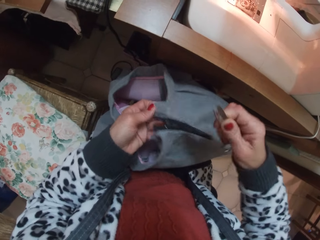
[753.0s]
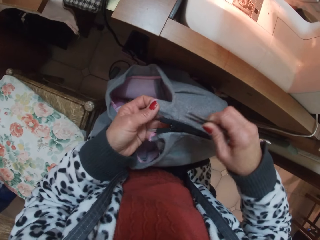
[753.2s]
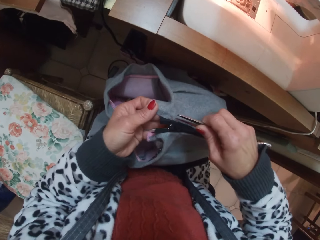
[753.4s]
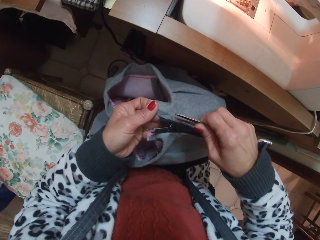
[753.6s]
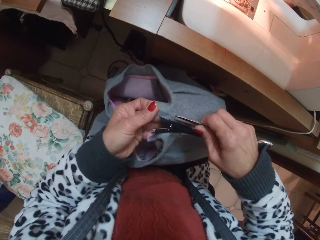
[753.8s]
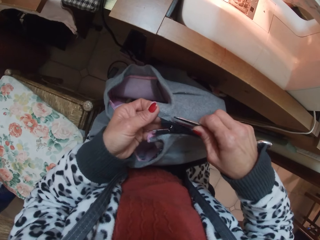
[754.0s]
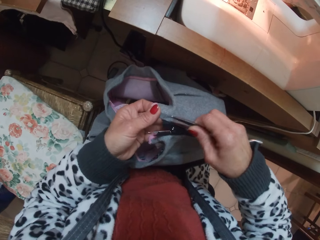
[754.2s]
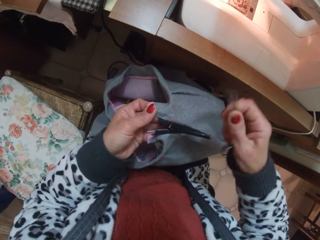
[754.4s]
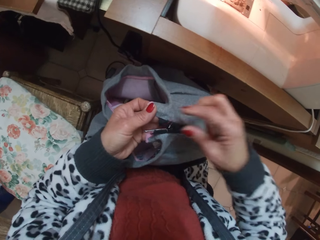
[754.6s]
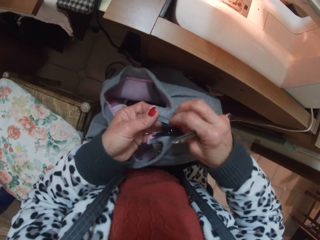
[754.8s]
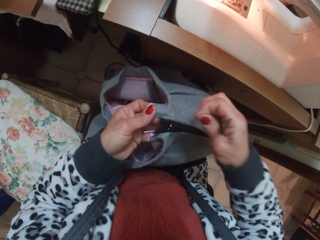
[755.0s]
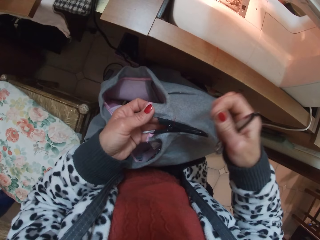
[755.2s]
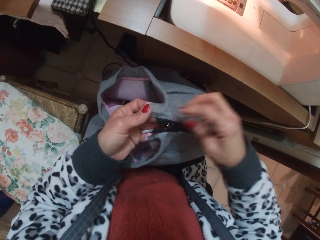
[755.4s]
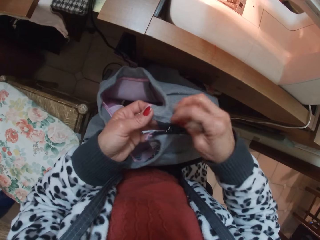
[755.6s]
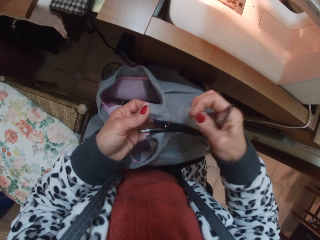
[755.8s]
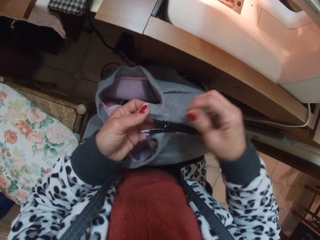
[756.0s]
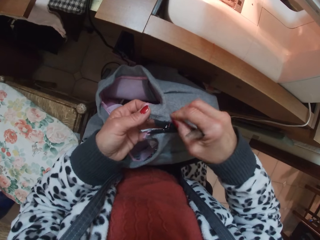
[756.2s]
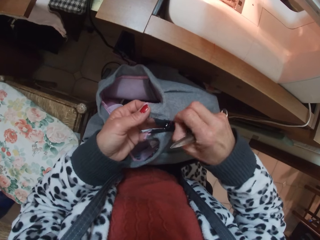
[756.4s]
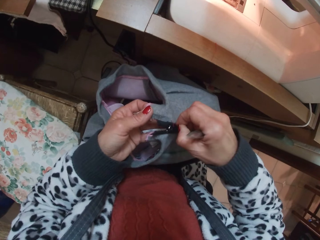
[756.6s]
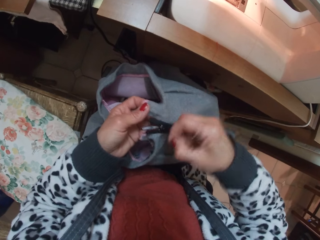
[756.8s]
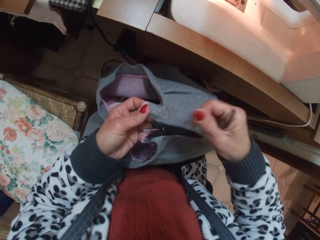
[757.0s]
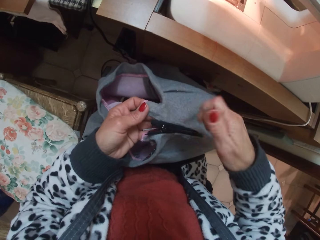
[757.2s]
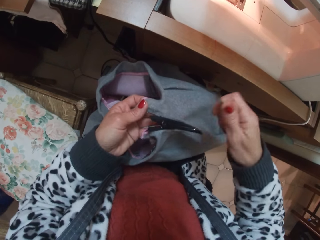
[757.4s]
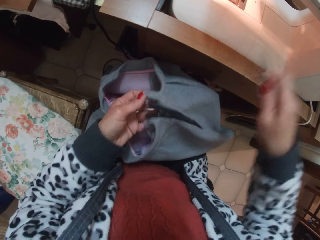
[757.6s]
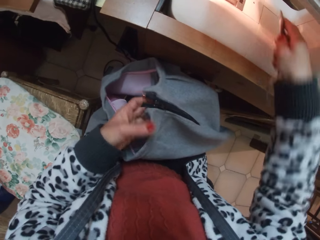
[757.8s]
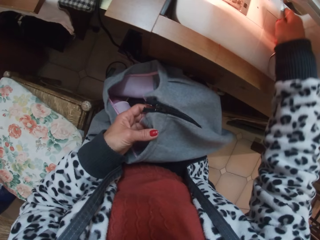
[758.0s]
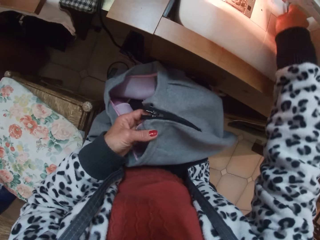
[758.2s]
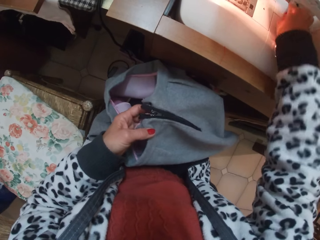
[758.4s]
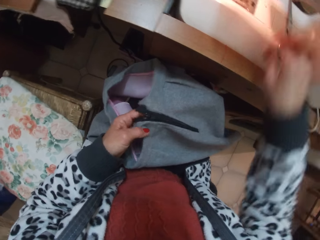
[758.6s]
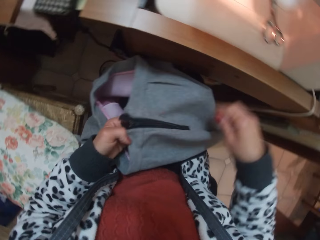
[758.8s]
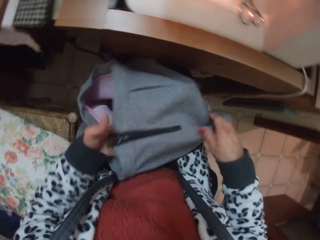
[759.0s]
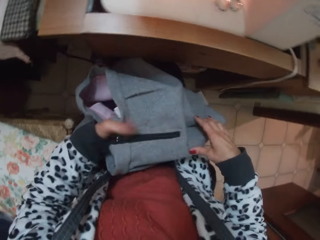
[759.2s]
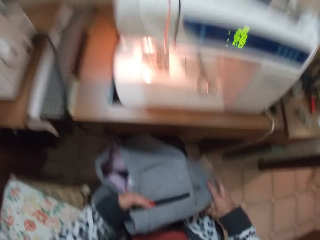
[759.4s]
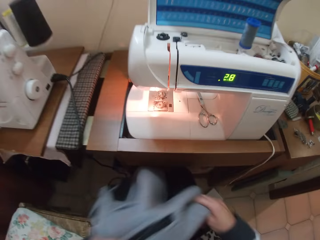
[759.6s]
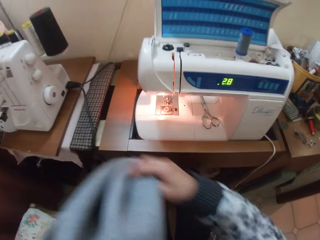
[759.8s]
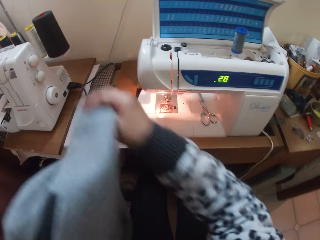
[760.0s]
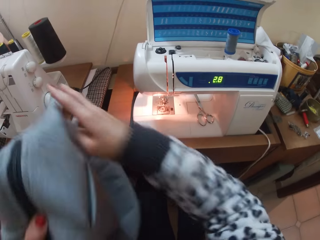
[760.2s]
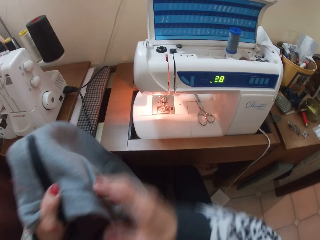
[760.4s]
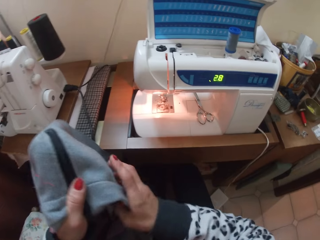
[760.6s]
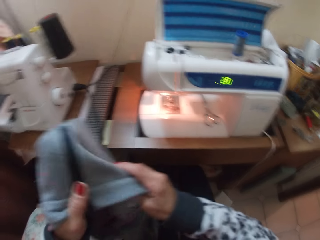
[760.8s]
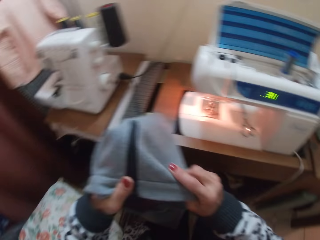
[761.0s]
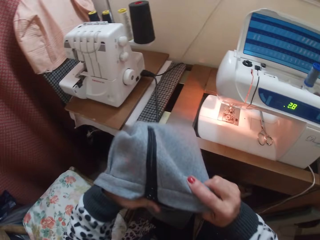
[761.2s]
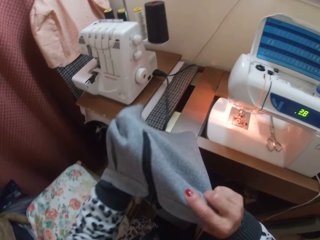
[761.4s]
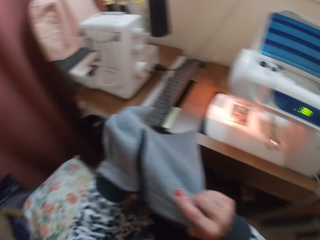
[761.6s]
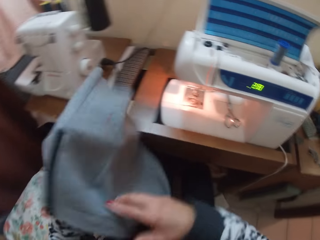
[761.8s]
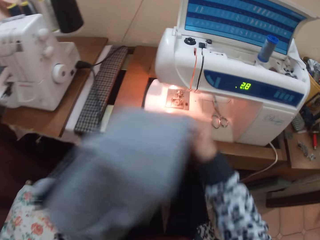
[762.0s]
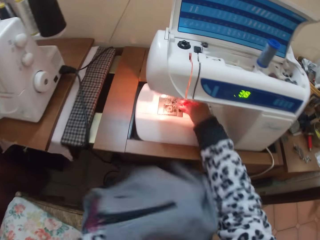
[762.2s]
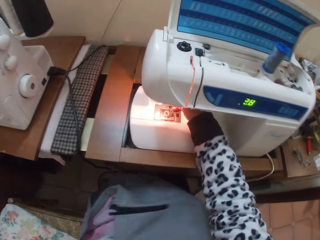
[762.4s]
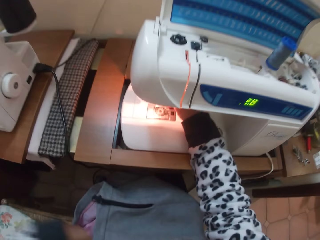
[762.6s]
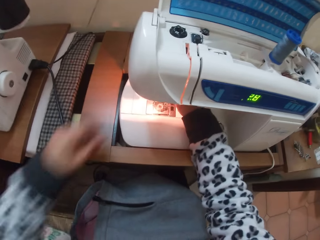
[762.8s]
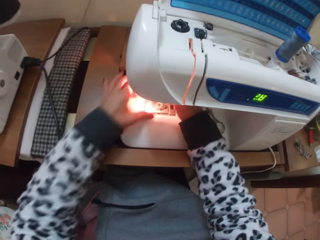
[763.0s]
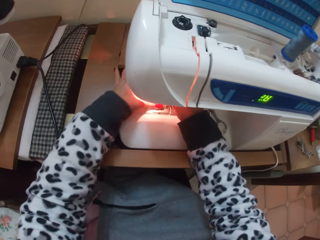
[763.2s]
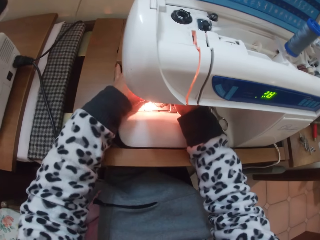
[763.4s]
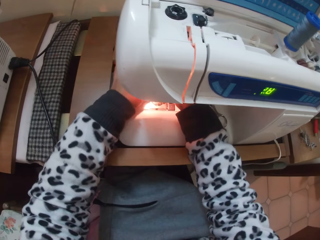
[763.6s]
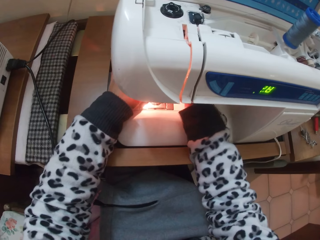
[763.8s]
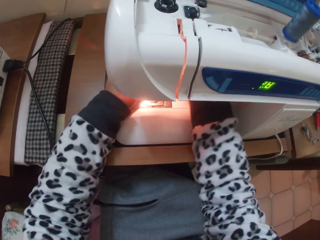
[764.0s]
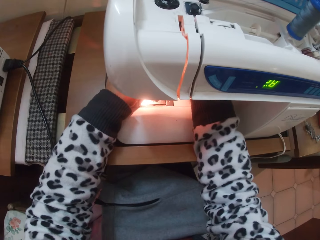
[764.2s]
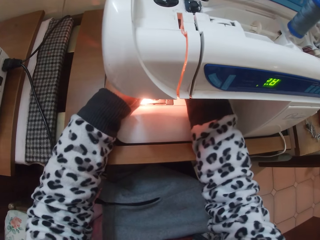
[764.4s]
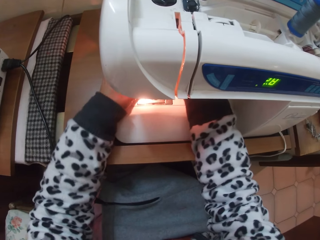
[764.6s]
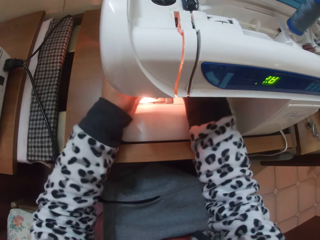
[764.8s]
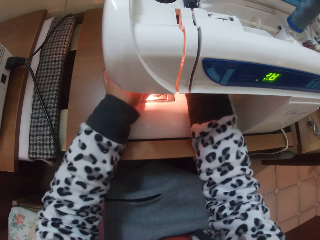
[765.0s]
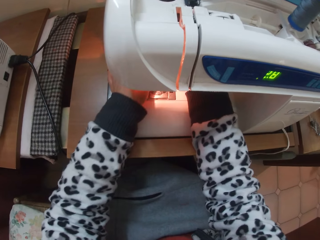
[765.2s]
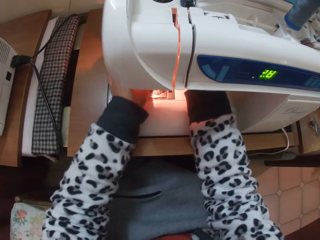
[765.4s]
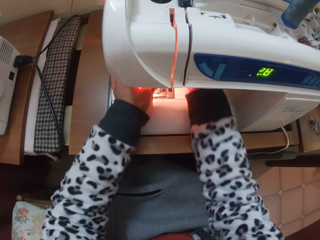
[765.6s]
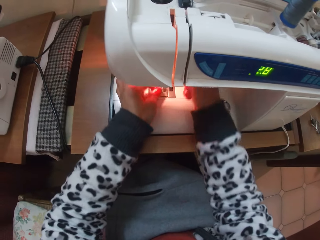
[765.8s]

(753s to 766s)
The camera wearer cuts a string with the scissors. She pulls out a thread from the skirt or cloth with her right hand. She takes the skirt off the sewing machine. She places the scissors on the sewing machine. She examines the cloth. She works on the sewing machine with her hands. She arranges the sewing machine strings.

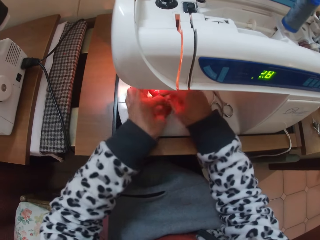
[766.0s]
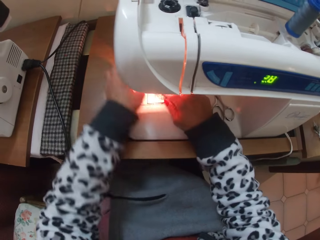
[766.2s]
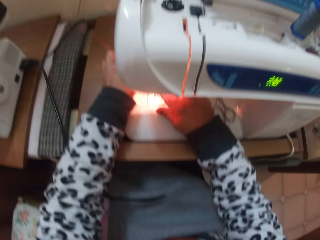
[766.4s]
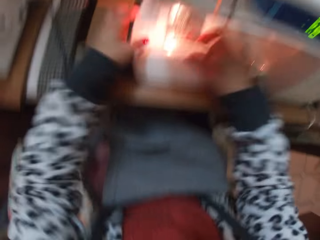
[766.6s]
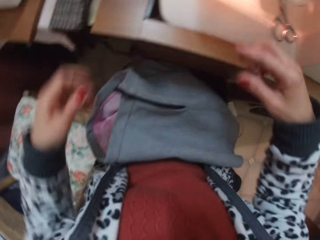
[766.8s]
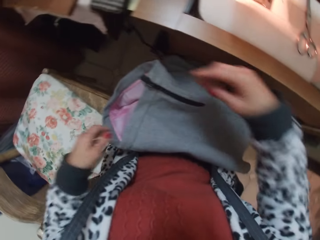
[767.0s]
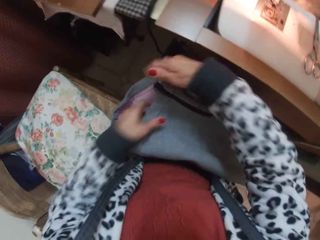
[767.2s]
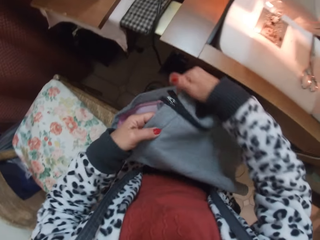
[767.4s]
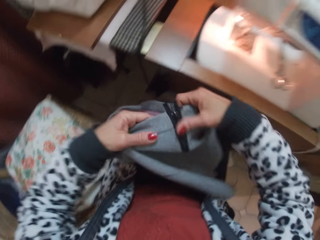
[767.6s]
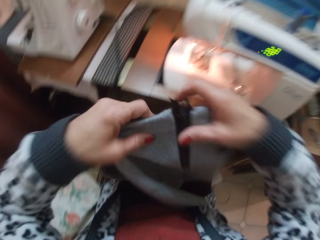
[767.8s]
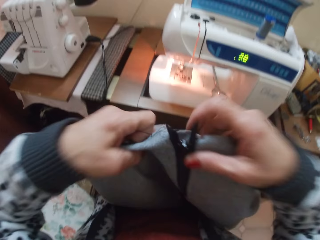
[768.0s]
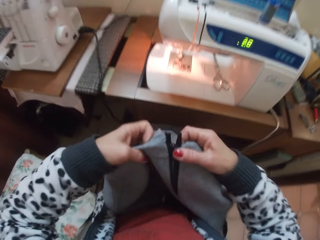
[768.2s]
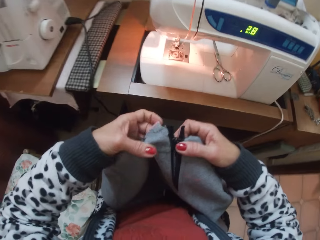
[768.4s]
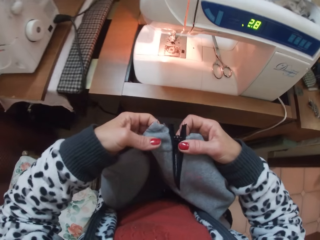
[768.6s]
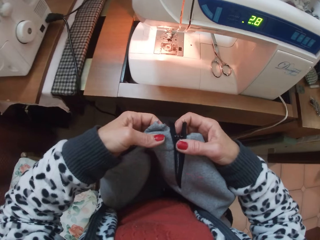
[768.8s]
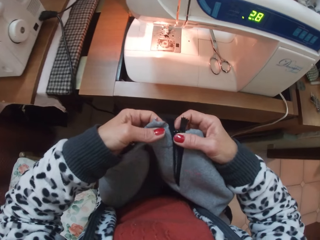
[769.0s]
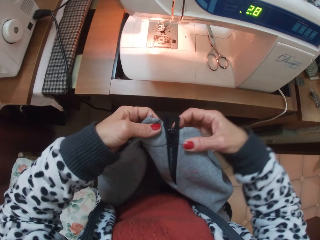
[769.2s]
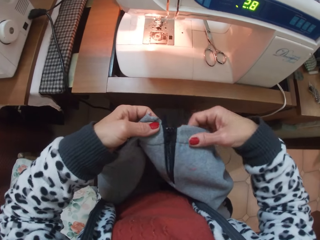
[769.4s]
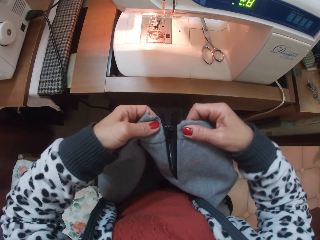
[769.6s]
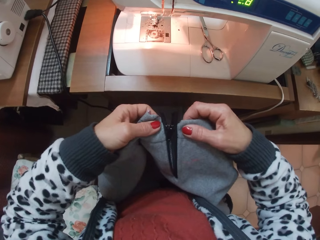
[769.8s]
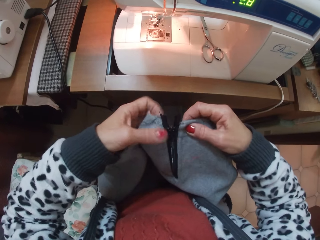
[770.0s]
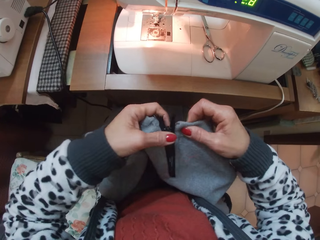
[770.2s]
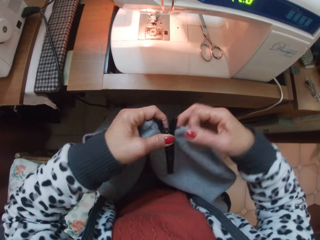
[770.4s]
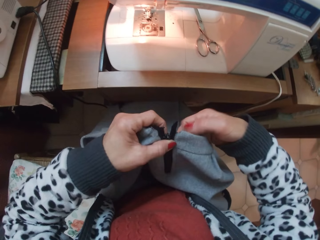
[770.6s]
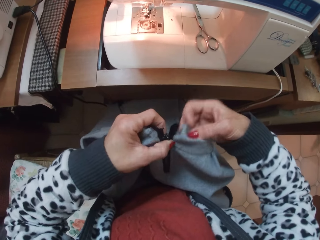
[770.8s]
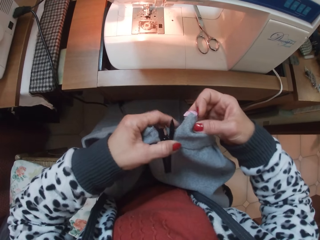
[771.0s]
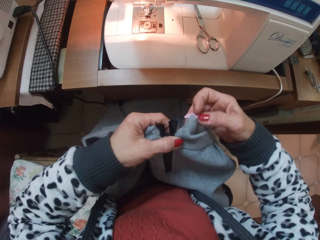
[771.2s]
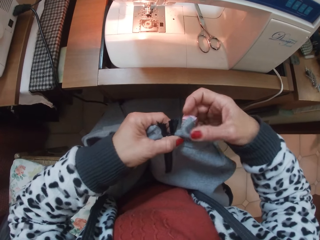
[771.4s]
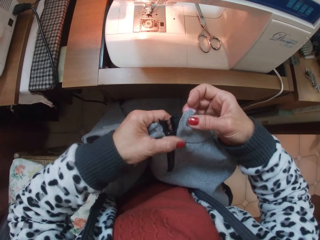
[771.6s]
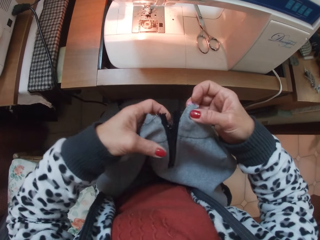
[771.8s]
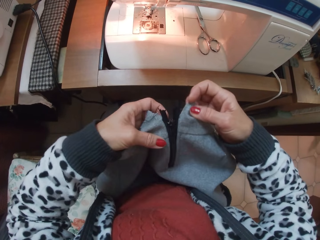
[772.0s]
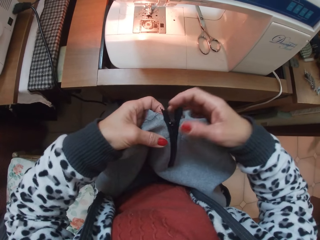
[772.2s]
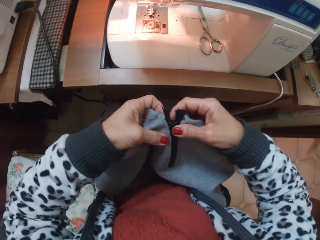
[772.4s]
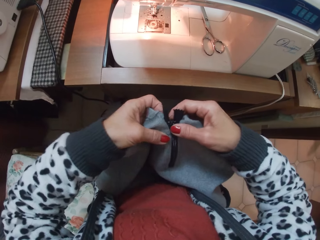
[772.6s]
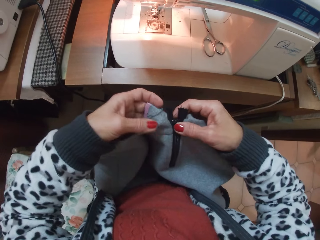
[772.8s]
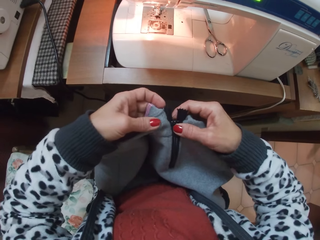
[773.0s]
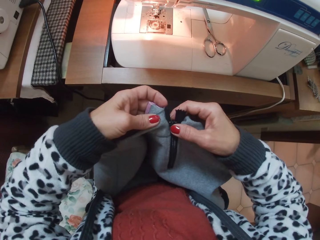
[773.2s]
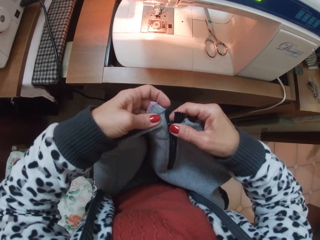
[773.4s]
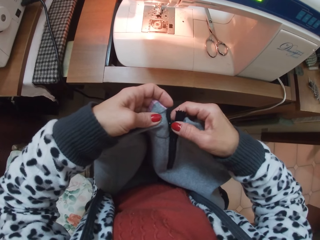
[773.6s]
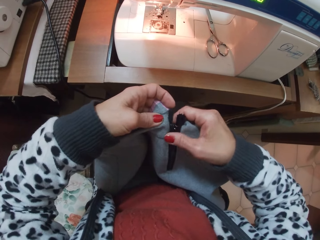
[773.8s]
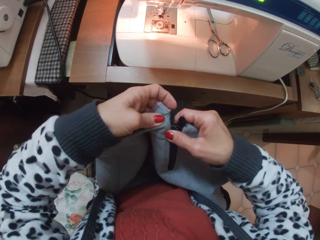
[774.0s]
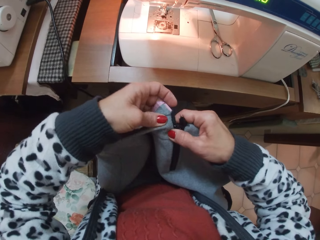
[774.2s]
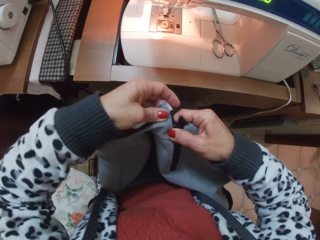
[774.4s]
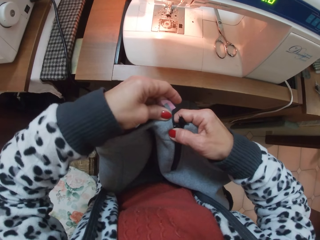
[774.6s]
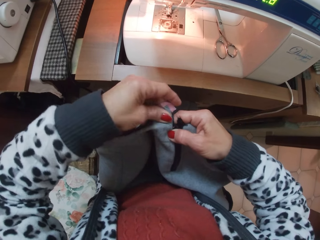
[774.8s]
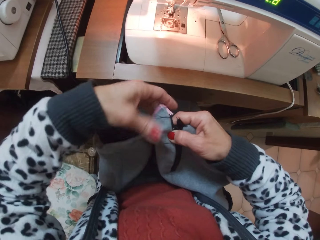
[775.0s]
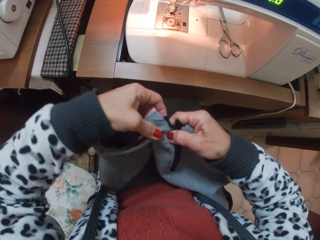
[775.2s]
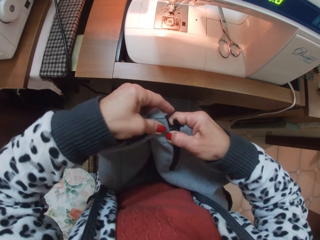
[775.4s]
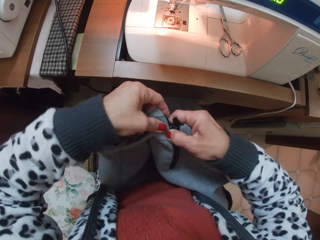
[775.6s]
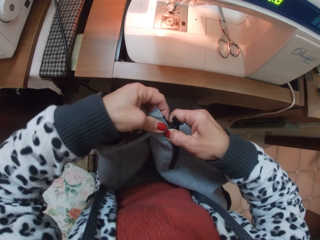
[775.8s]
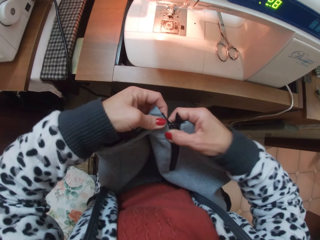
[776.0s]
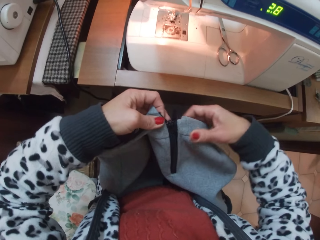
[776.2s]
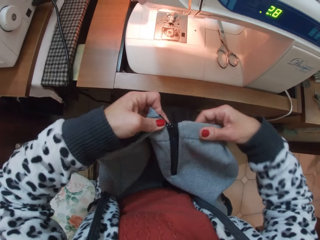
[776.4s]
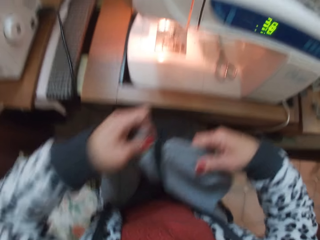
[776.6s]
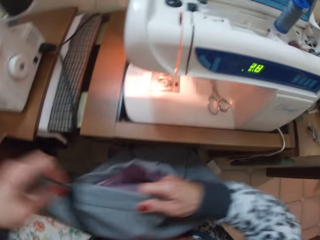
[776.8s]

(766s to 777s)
The camera wearer takes her hands off the sewing machine. She picks up the skirt or cloth from her lap. She examines the cloth. She adjusts the edge of the zip of the skirt.
